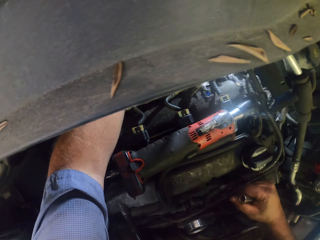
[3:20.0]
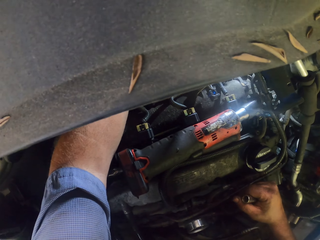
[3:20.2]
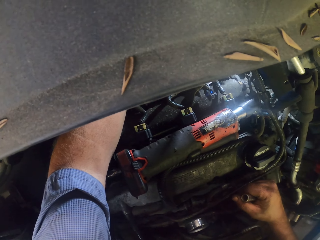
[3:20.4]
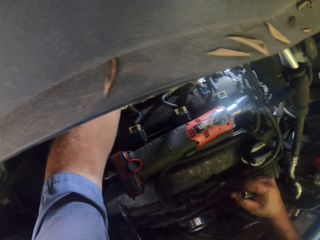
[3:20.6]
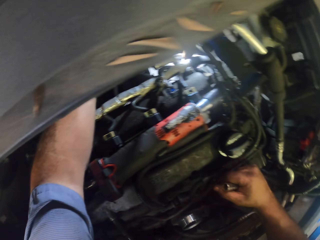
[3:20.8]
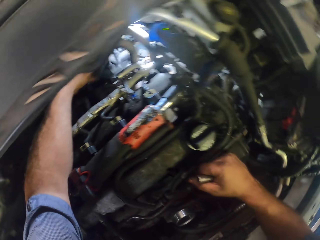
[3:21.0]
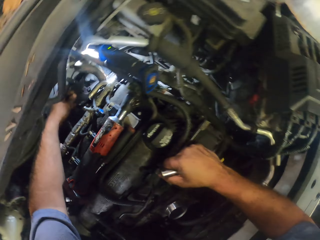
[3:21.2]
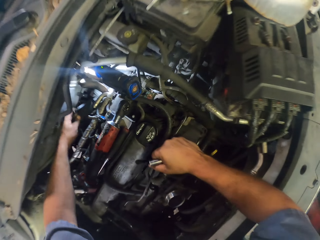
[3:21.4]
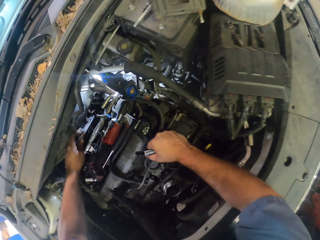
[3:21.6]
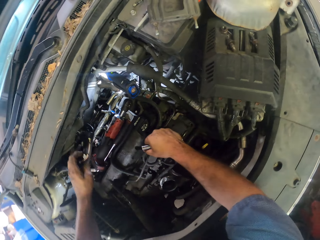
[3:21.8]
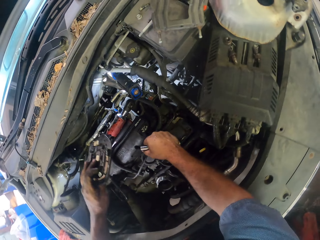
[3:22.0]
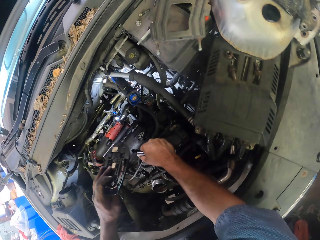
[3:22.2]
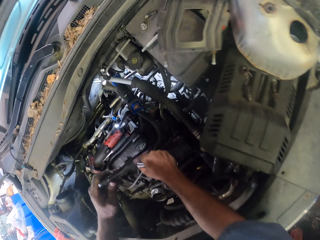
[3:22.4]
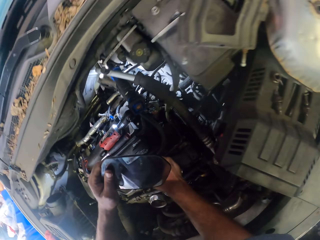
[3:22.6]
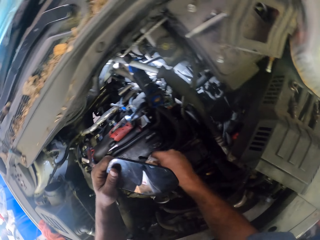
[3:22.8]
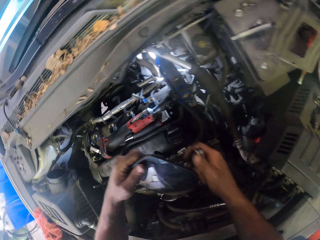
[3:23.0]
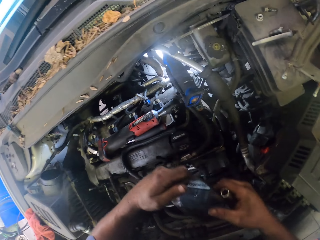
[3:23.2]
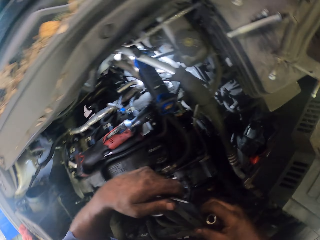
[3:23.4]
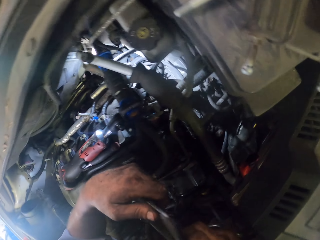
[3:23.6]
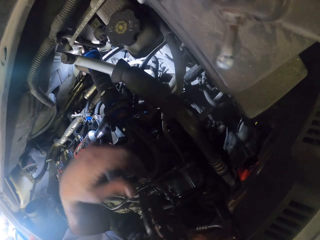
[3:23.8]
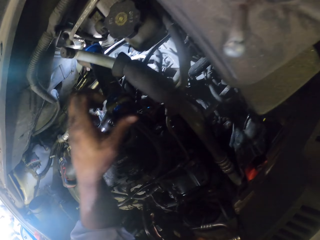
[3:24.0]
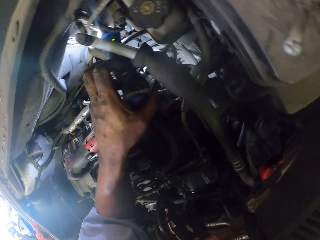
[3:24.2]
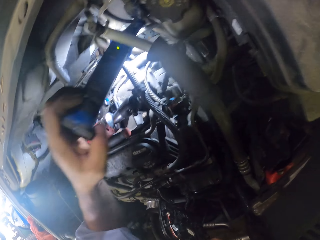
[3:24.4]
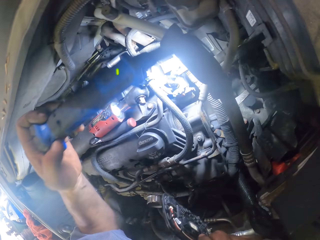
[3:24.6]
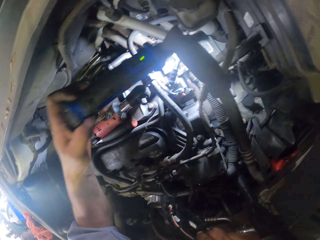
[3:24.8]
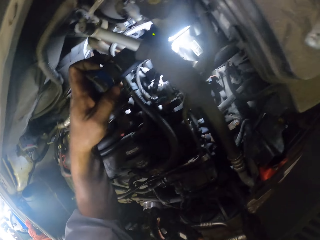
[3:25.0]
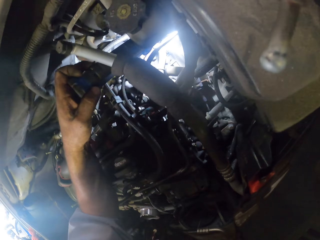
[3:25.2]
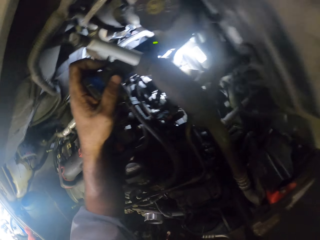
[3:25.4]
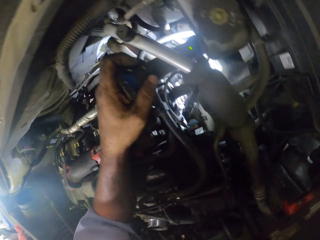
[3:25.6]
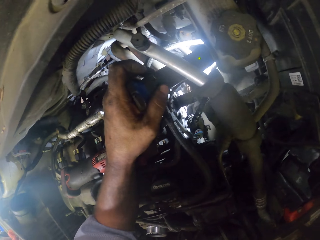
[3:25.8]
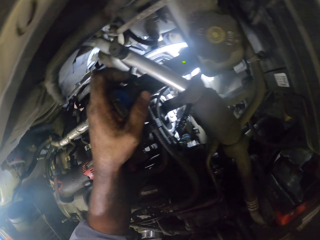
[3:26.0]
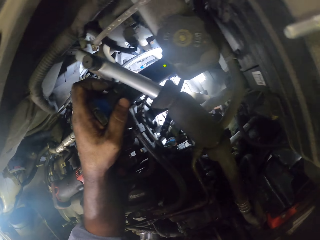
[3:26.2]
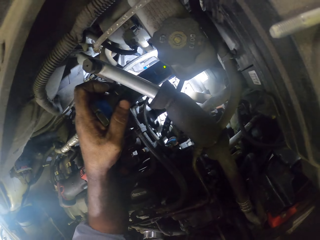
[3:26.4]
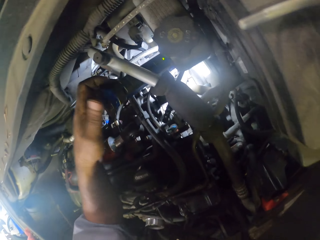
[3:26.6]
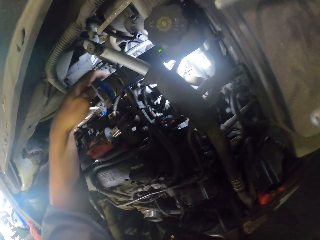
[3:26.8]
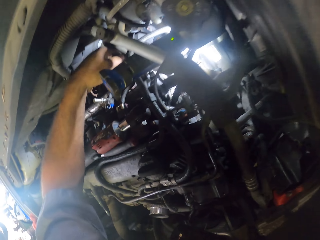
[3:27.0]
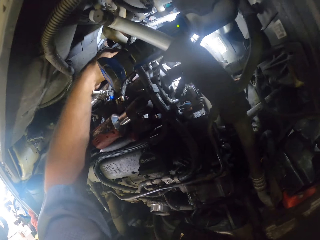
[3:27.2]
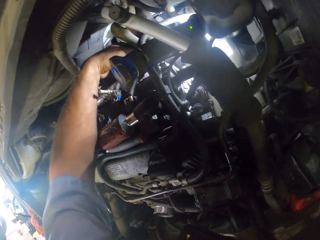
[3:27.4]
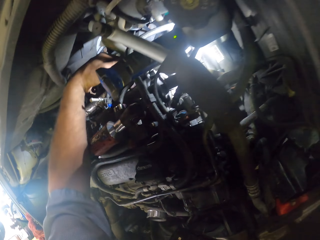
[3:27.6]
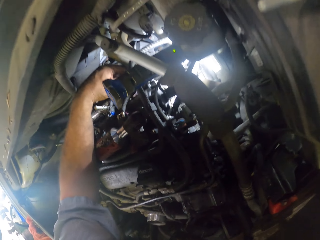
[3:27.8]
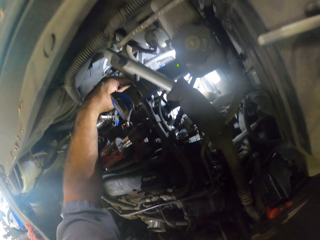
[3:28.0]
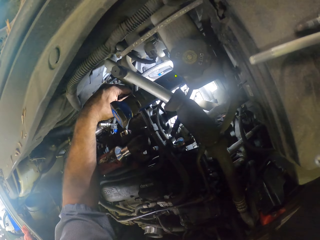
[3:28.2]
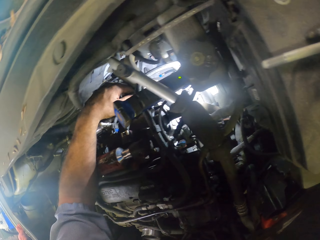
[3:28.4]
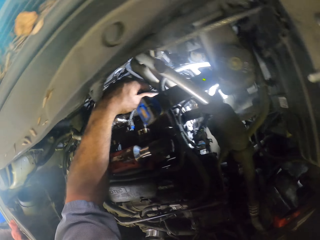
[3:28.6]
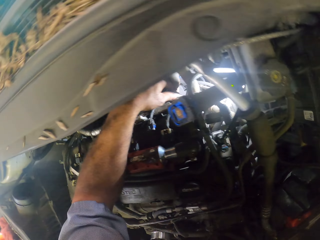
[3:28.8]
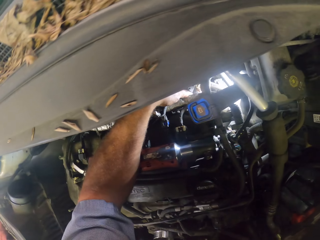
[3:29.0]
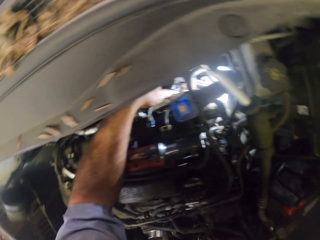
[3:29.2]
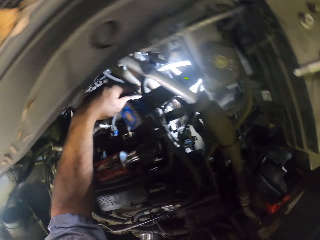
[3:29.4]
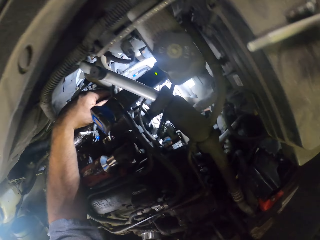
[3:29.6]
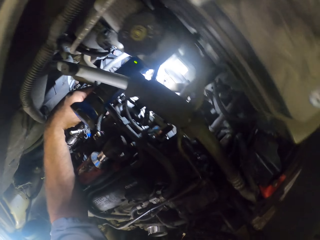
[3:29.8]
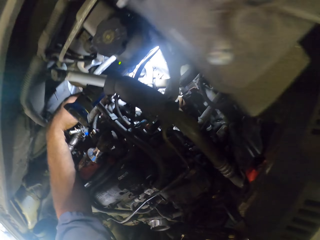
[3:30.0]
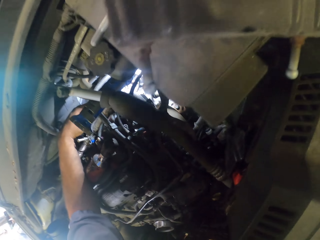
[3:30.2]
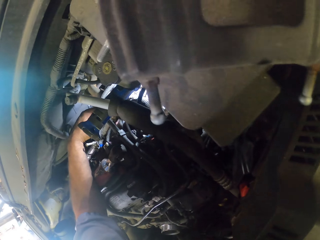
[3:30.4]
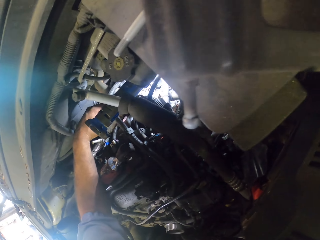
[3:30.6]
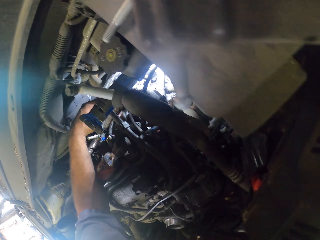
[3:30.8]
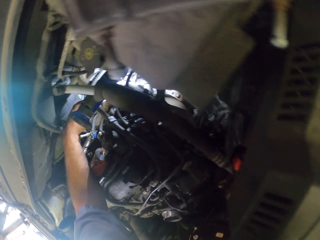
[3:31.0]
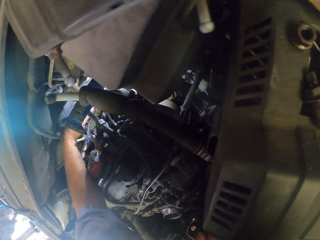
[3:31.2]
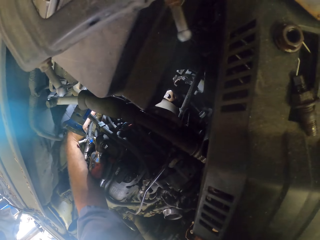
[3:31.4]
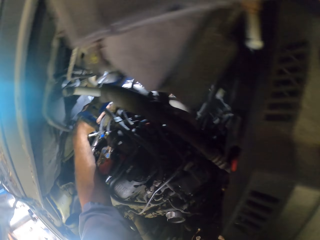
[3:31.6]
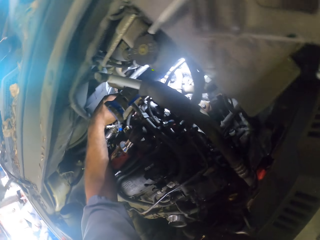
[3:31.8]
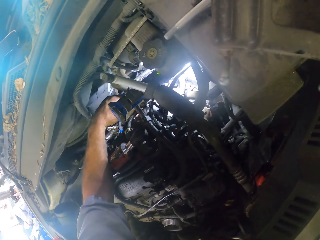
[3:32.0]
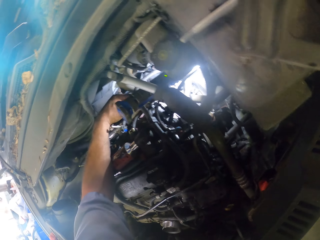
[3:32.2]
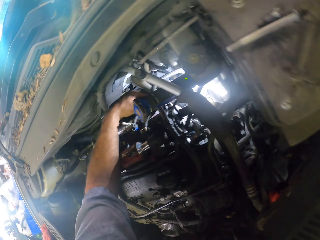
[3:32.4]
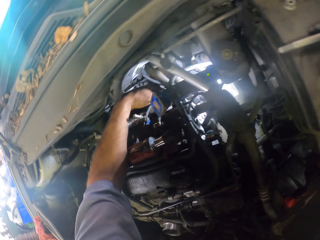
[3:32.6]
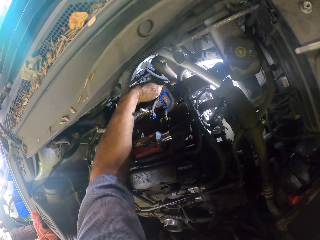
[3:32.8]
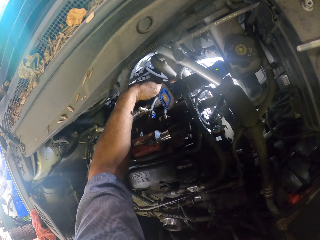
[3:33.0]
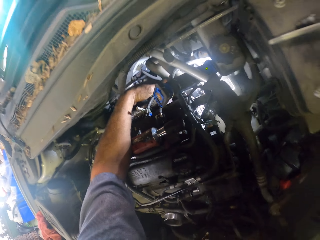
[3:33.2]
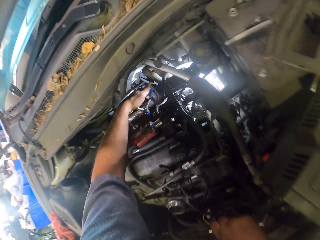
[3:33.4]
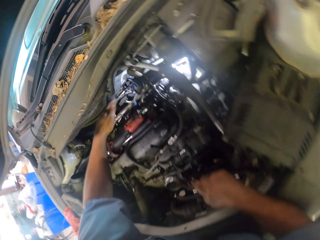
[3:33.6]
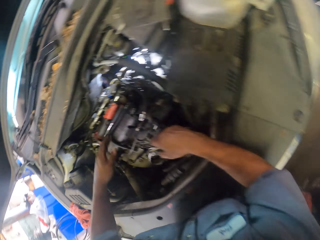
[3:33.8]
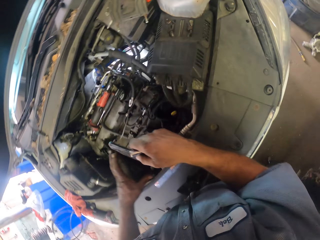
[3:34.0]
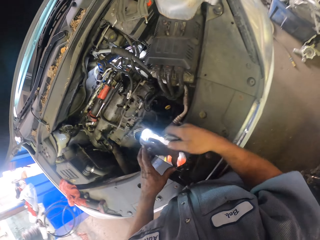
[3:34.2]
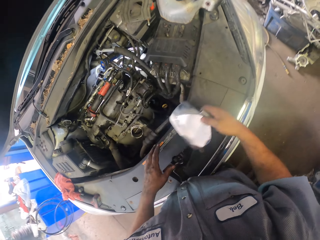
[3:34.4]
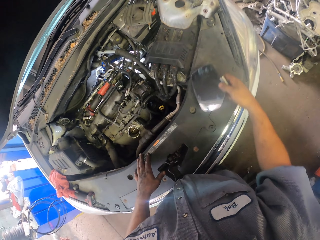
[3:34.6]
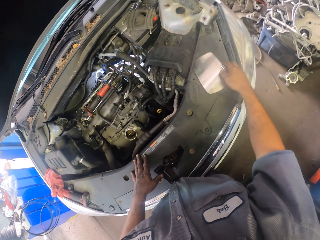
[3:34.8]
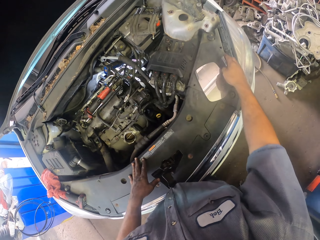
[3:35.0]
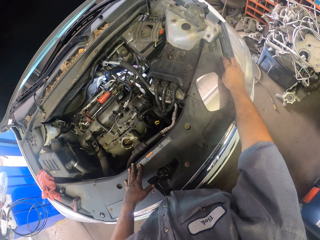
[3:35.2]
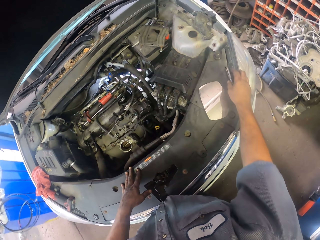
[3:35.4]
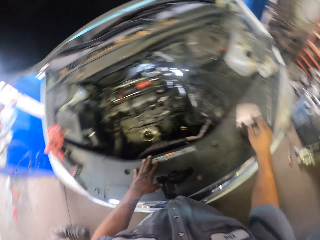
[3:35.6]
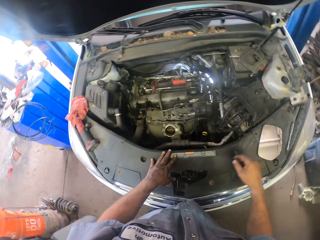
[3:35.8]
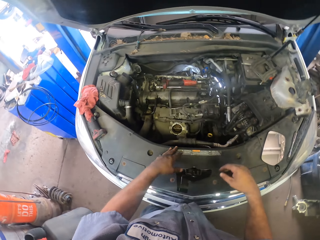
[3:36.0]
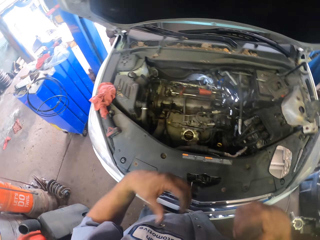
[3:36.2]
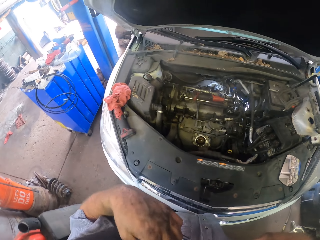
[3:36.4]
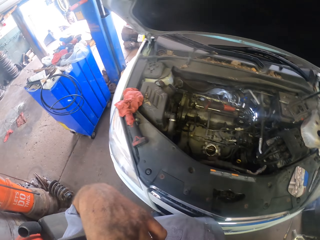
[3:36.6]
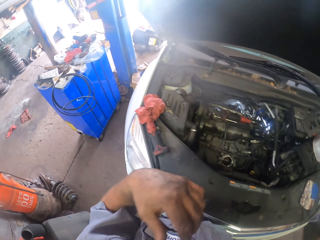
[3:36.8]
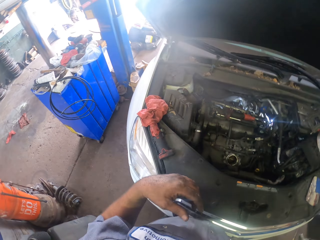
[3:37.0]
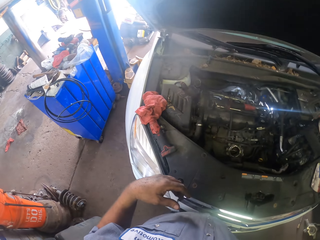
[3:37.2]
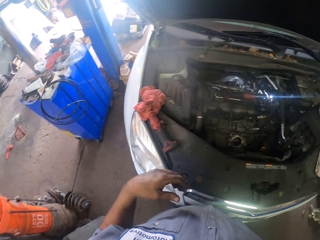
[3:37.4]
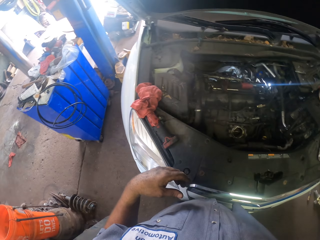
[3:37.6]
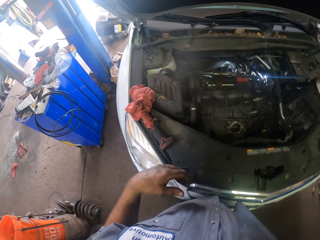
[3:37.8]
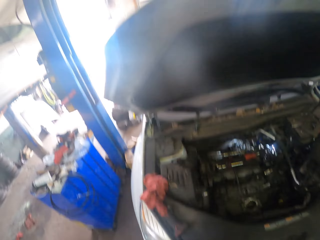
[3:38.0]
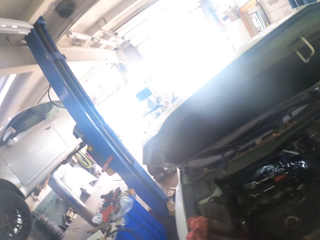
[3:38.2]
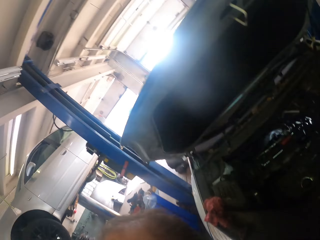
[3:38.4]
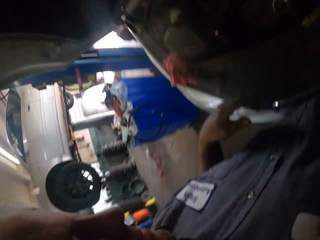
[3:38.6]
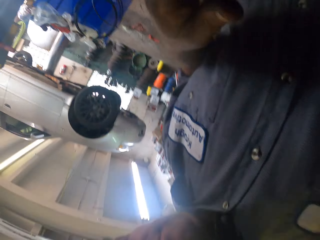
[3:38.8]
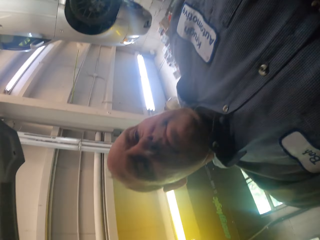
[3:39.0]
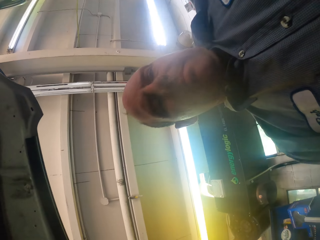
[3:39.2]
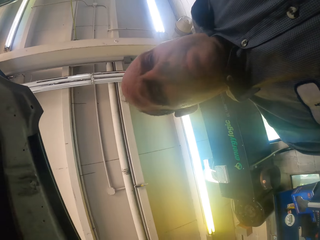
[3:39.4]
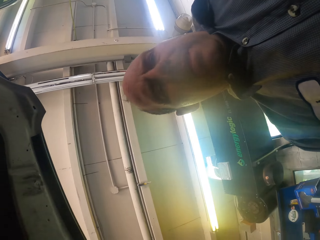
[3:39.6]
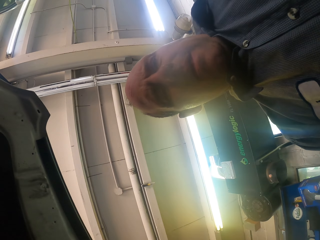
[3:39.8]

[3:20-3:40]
The camera wearer picks up the torch. They touch something. They look at the engine. They put the mirror on the car. They put the metric double ended swivel head wrench on the car. They touch the camera. They remove the camera. They turn the camera.
